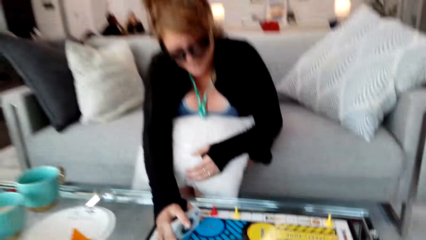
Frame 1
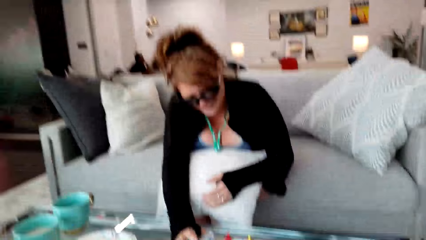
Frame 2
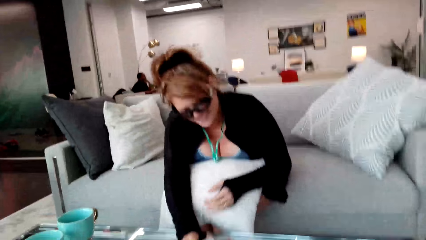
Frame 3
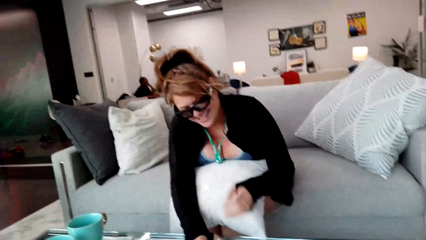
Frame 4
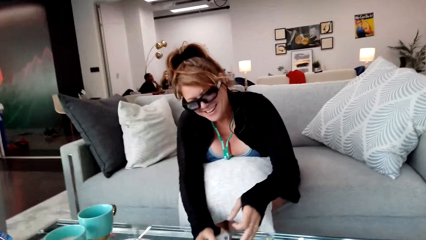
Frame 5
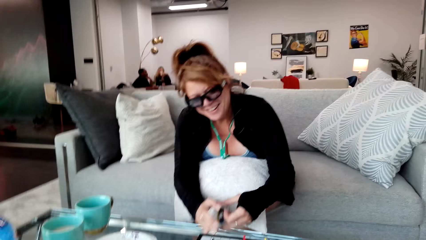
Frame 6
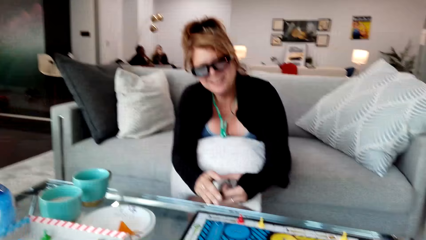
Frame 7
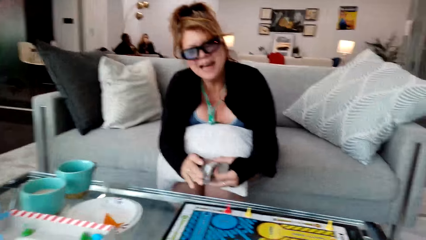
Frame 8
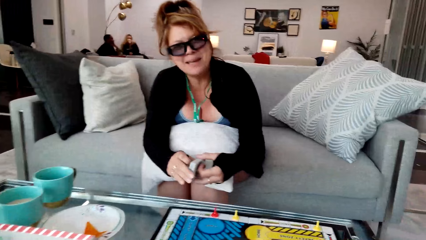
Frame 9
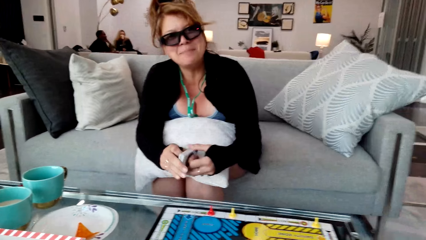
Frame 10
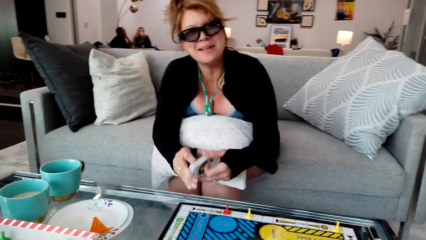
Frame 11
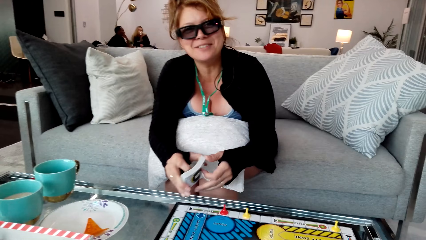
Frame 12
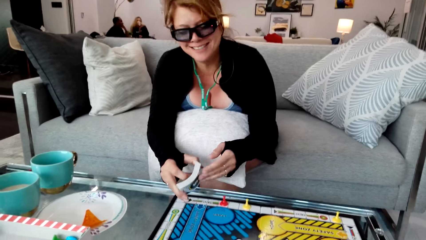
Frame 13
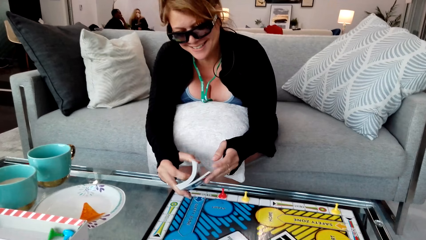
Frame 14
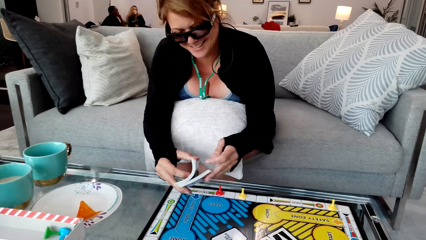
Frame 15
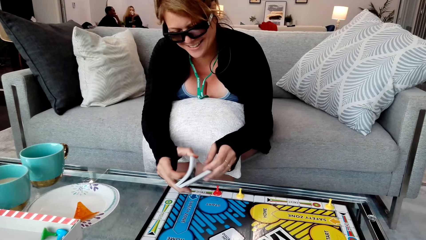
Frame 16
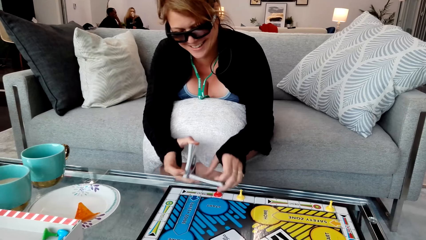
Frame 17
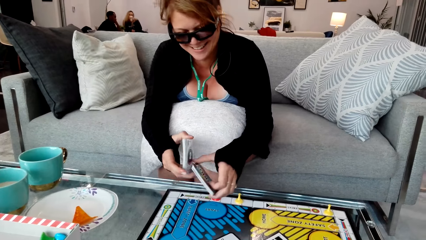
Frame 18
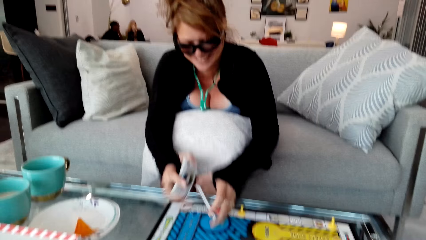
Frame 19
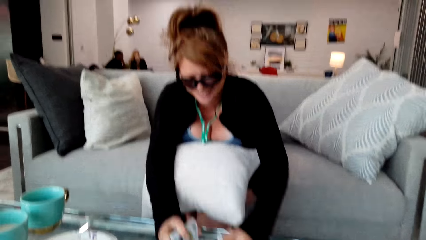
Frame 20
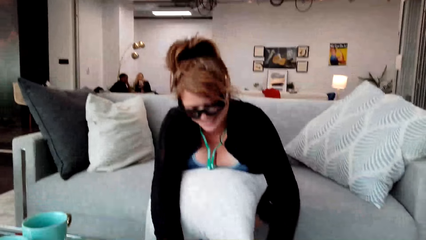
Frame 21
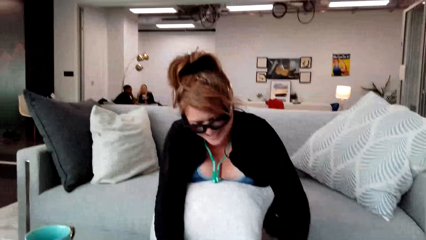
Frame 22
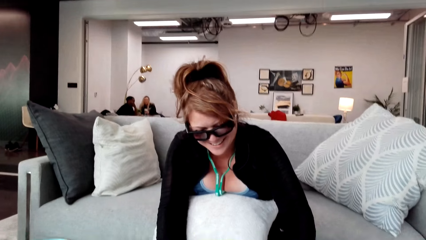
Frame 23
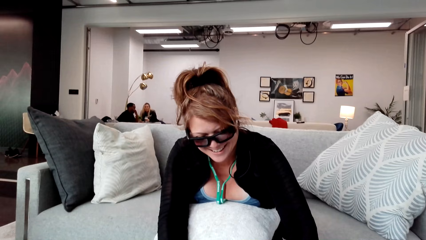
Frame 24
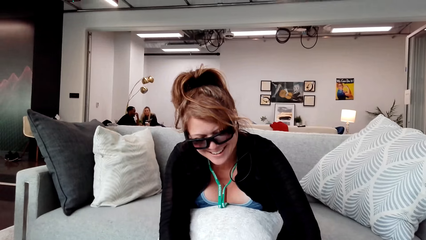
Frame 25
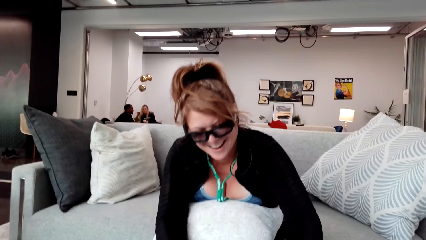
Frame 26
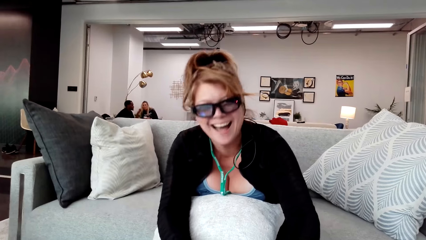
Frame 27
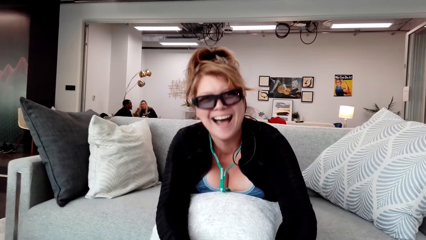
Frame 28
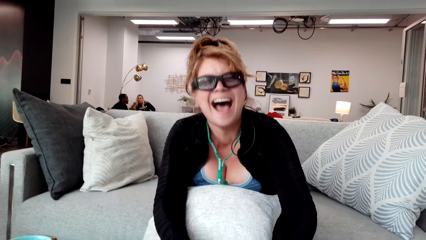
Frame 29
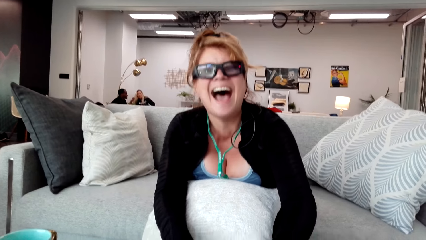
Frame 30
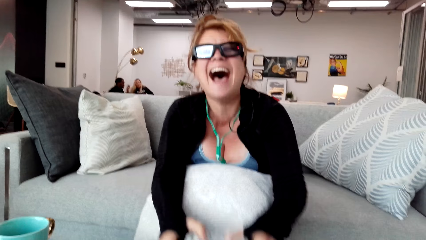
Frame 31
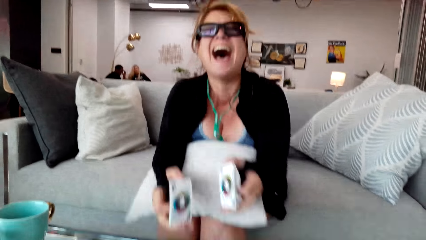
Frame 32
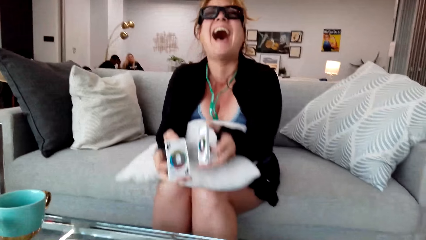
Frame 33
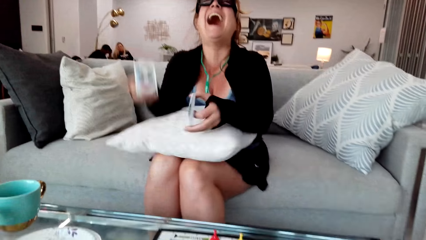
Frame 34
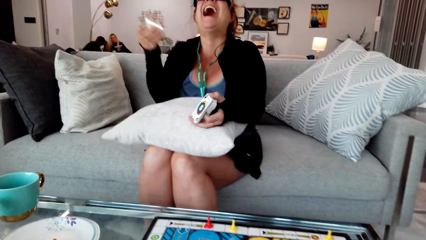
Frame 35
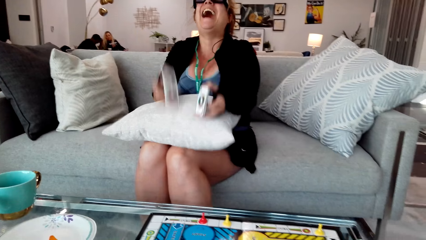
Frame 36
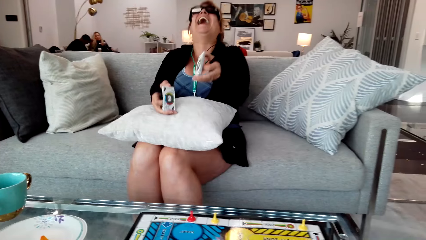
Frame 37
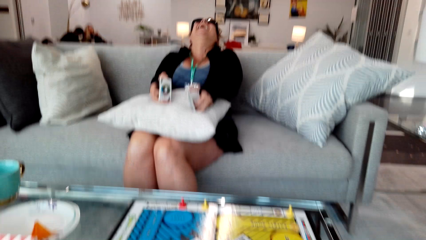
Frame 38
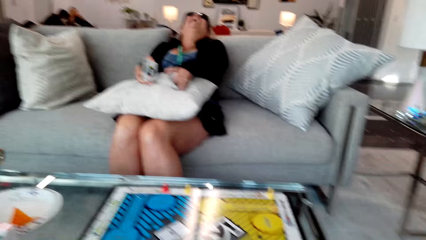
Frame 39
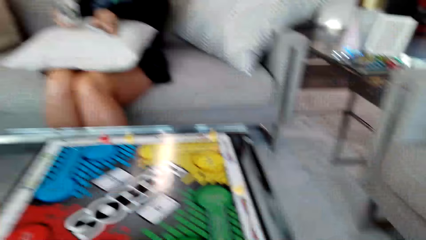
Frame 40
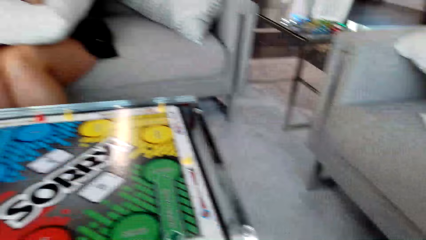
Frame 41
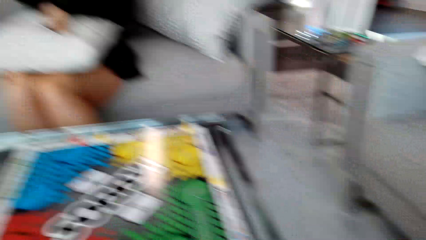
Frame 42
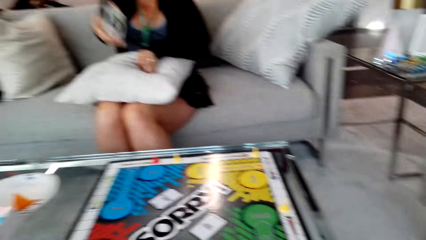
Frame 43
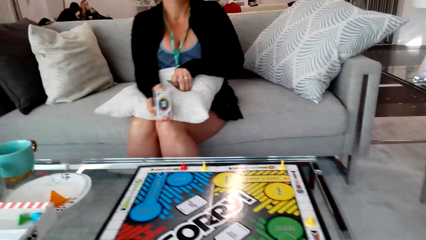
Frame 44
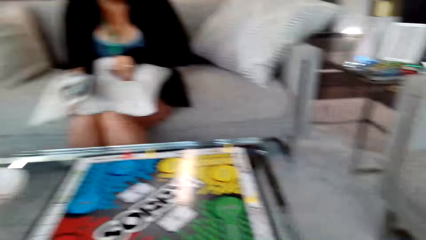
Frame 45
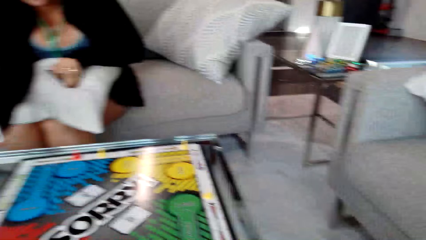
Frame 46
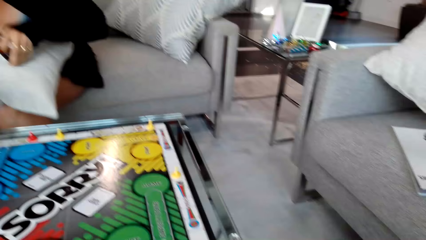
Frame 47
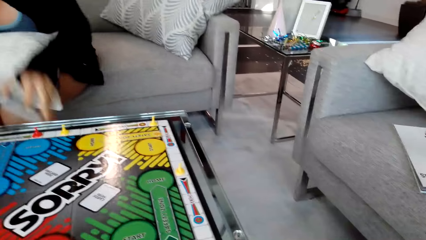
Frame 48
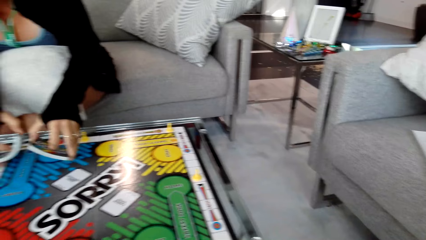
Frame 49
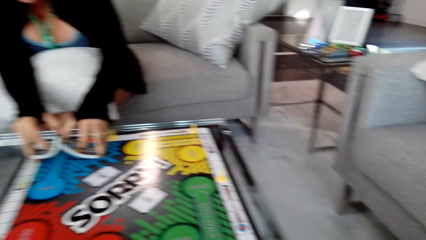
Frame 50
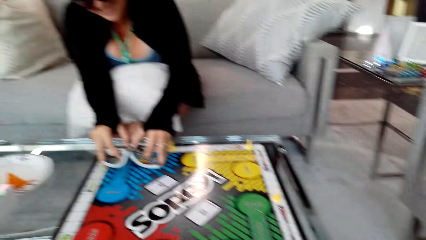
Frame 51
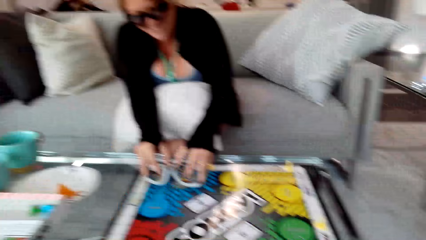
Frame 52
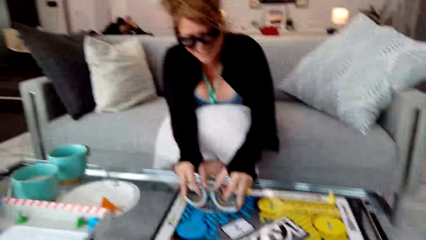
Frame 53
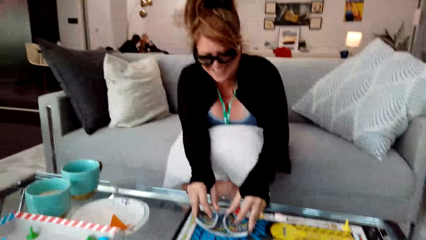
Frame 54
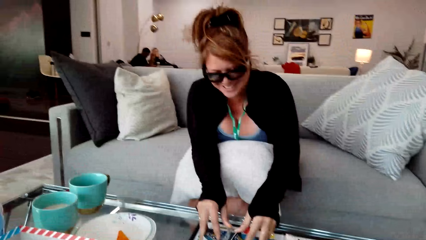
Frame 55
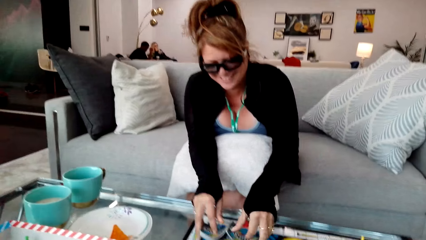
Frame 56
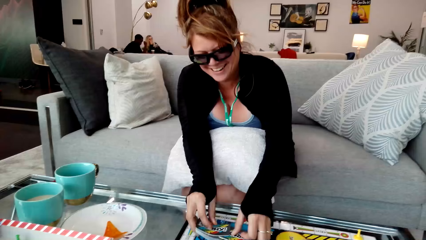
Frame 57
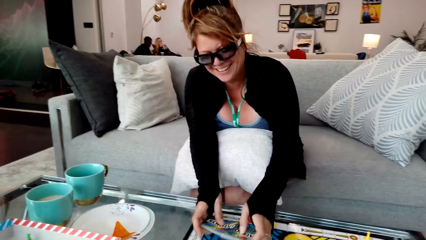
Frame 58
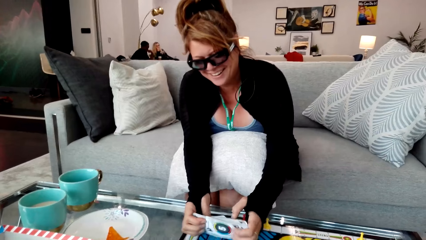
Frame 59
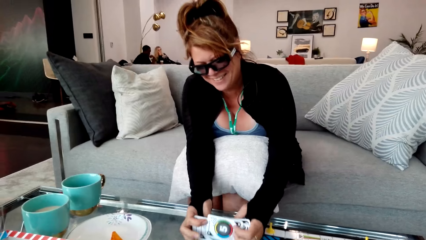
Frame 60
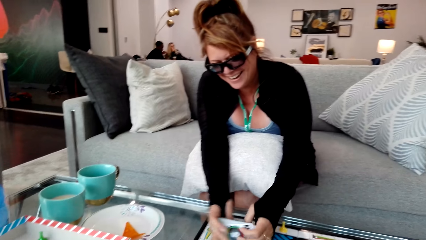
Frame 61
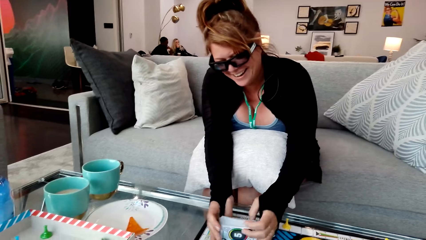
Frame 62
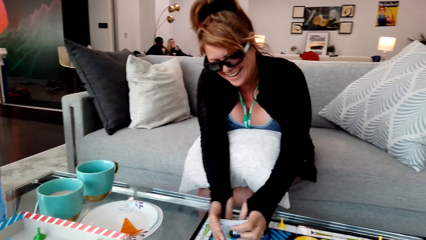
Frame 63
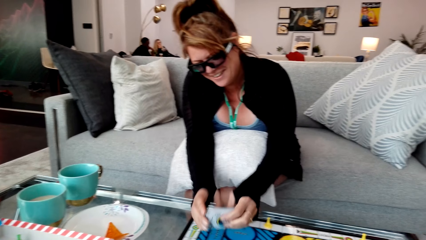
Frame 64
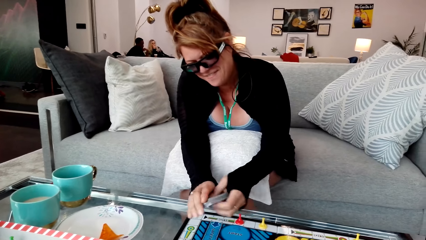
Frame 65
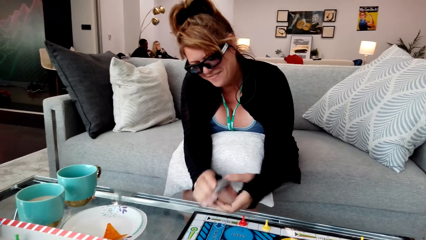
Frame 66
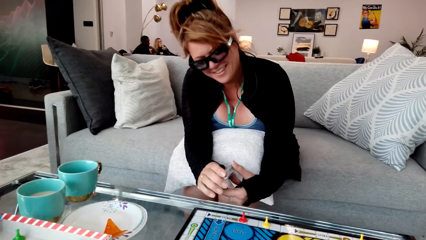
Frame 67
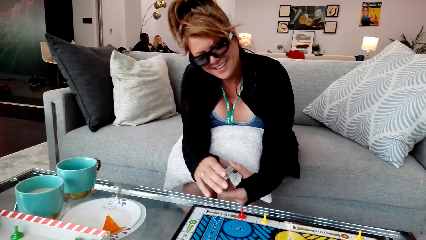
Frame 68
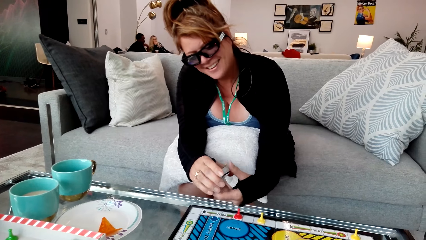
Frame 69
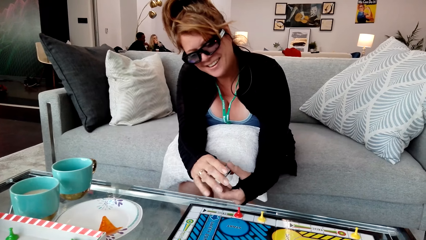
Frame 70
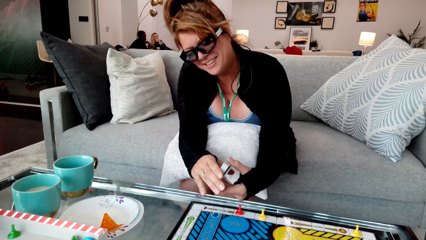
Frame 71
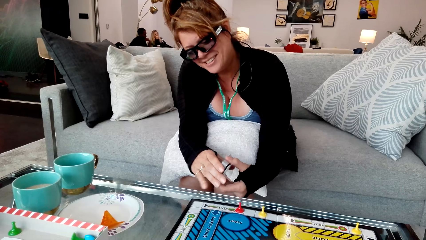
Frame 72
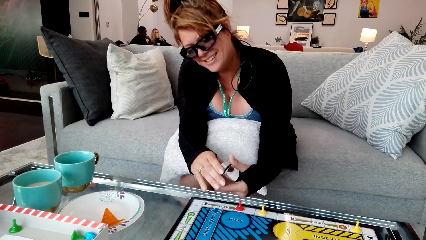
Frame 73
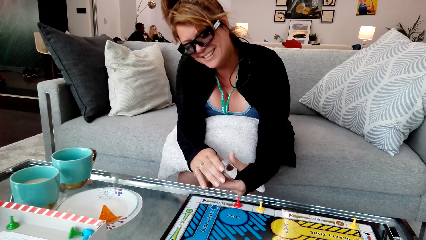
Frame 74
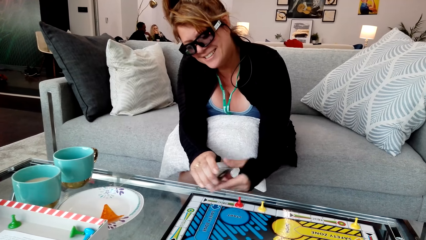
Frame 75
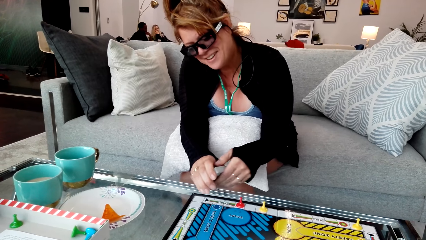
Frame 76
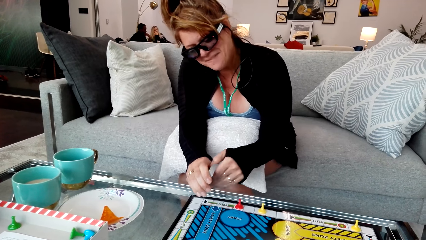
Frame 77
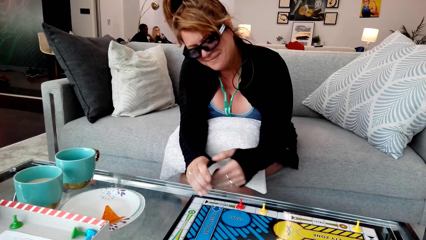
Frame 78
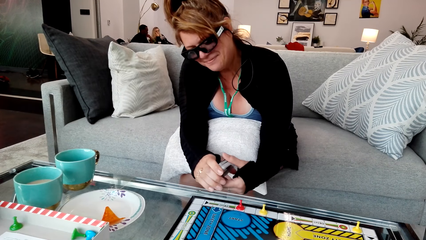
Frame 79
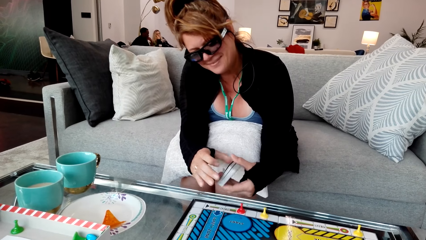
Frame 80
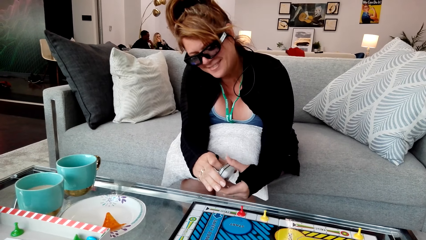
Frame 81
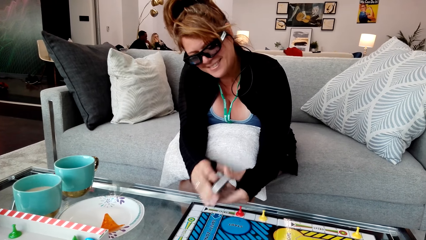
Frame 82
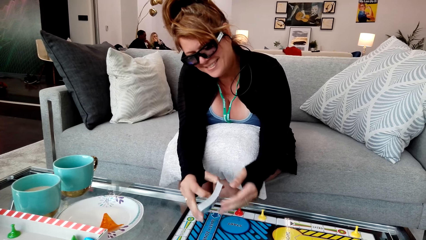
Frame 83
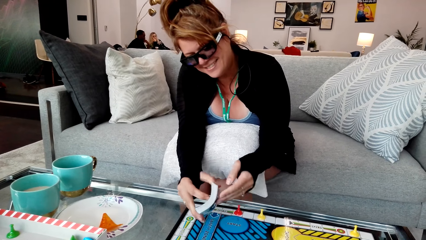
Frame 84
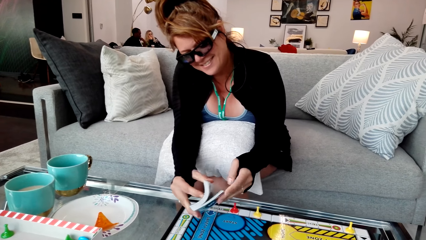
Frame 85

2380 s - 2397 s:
A woman plays a game with the camera wearer. The woman shuffles the cards. The camera wearer converses with the woman. The woman lies on the sofa. The woman plays a game with the camera wearer. The woman hits the cards against the table.
